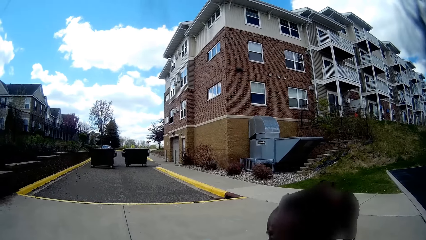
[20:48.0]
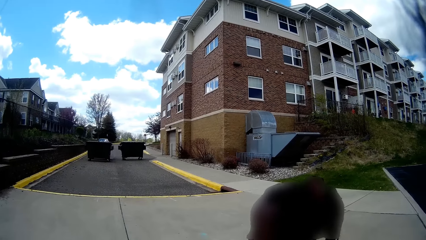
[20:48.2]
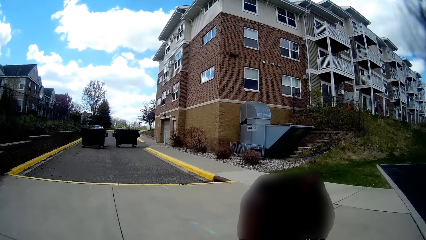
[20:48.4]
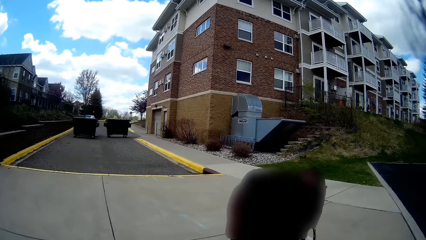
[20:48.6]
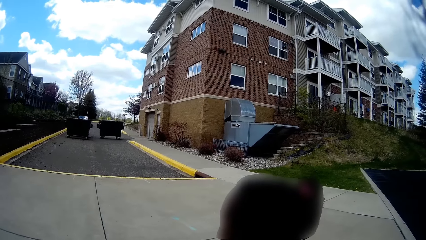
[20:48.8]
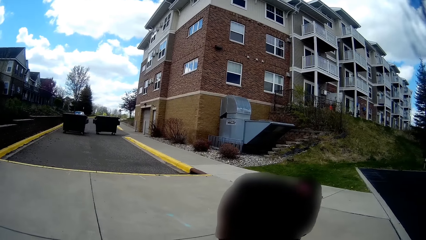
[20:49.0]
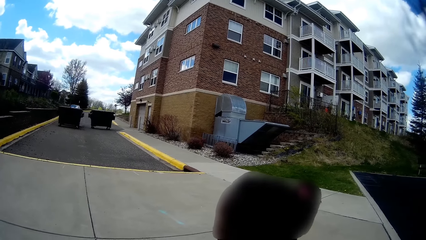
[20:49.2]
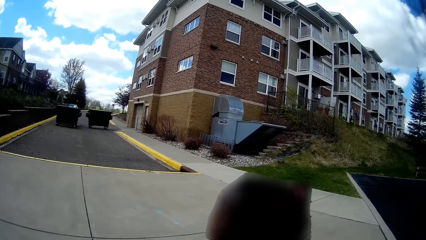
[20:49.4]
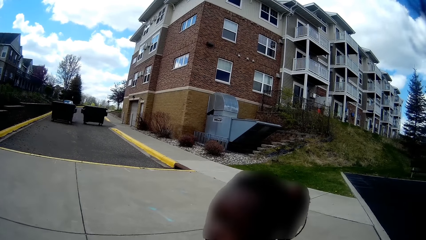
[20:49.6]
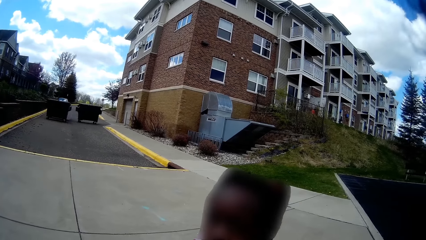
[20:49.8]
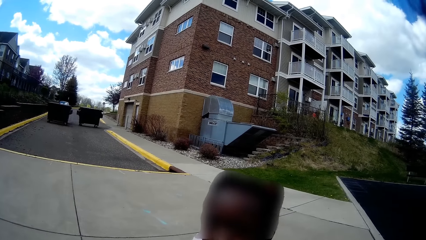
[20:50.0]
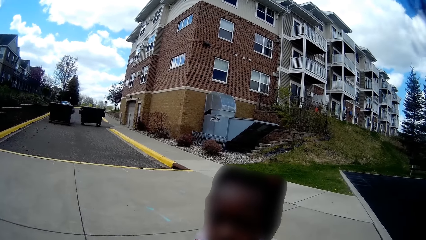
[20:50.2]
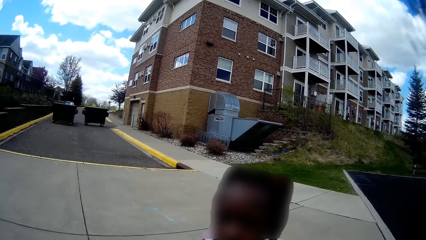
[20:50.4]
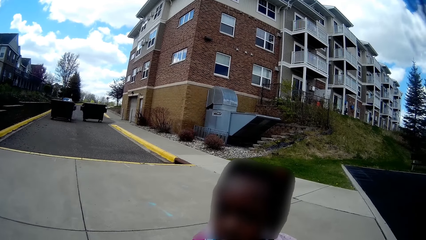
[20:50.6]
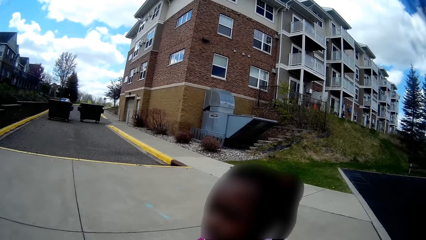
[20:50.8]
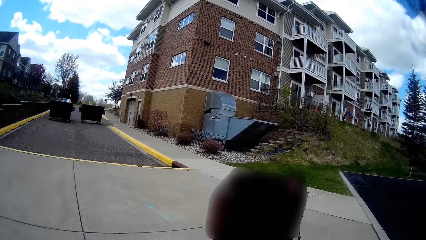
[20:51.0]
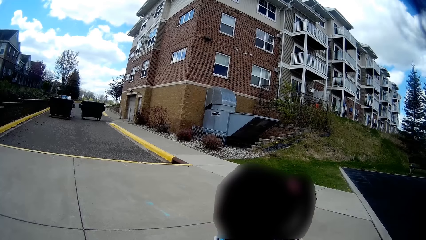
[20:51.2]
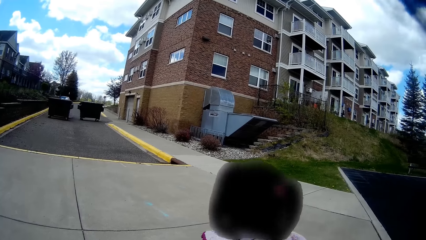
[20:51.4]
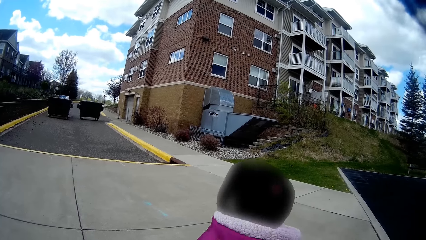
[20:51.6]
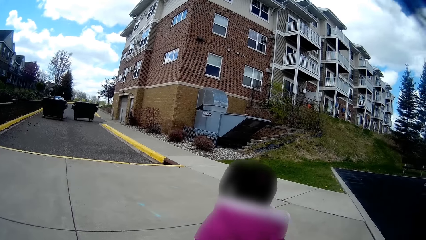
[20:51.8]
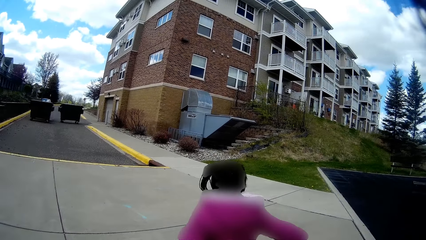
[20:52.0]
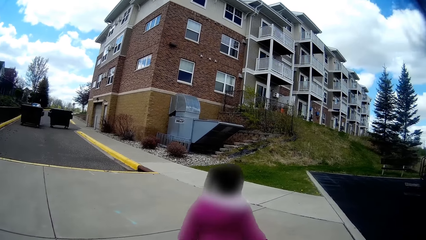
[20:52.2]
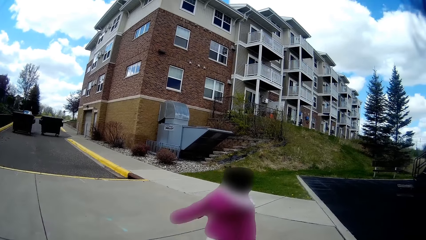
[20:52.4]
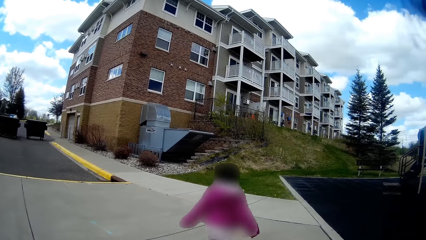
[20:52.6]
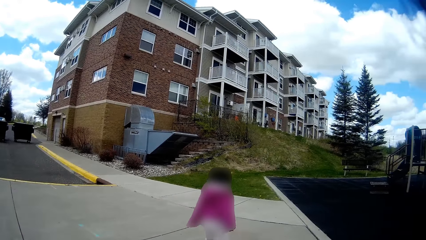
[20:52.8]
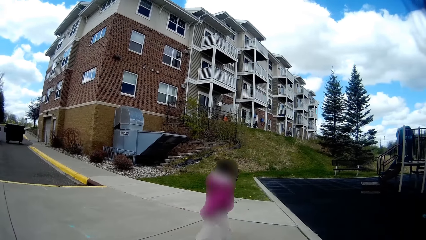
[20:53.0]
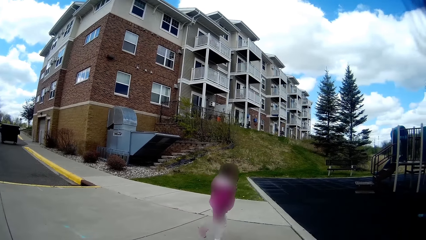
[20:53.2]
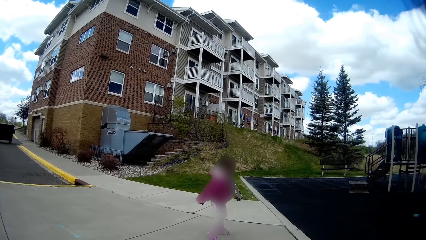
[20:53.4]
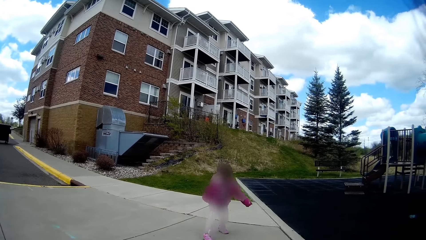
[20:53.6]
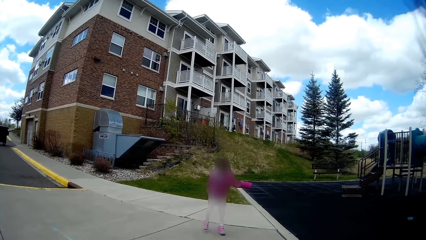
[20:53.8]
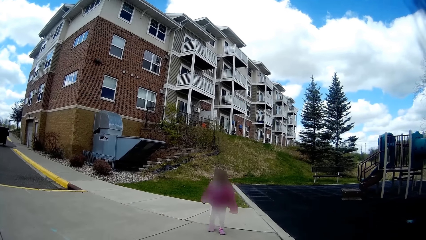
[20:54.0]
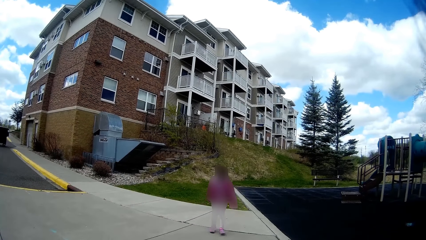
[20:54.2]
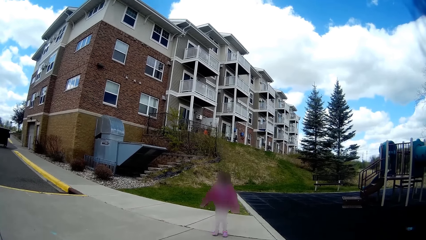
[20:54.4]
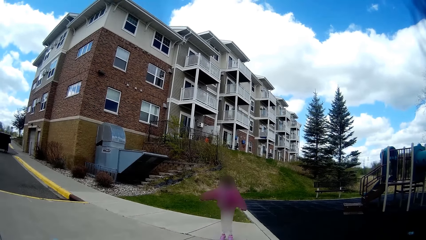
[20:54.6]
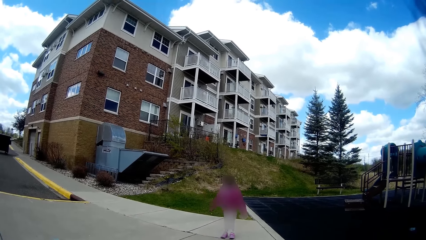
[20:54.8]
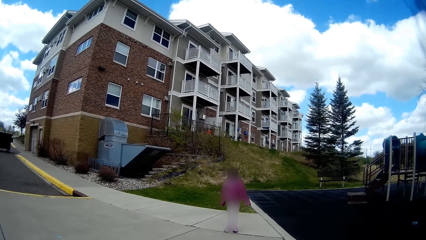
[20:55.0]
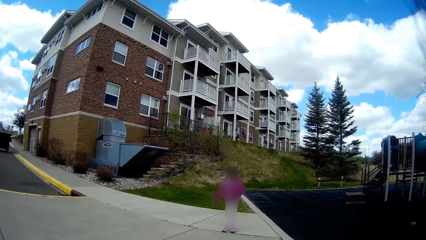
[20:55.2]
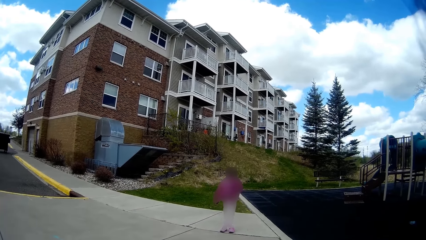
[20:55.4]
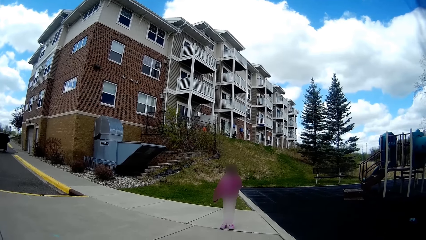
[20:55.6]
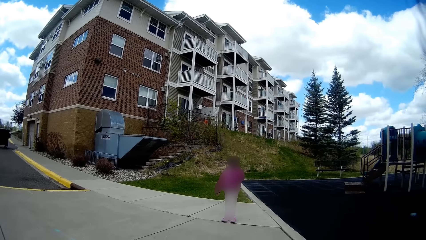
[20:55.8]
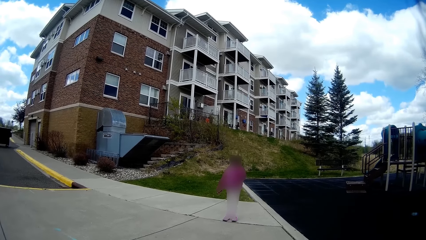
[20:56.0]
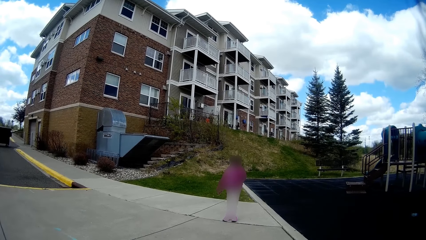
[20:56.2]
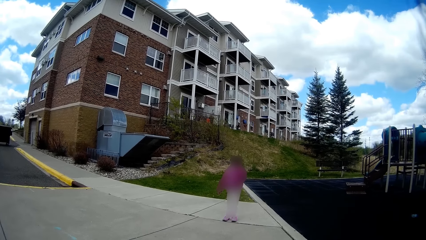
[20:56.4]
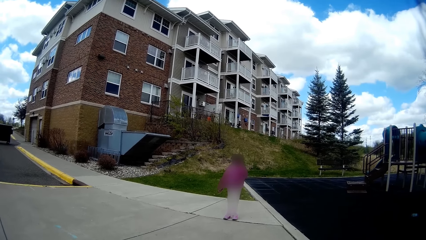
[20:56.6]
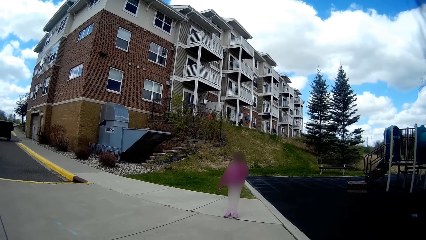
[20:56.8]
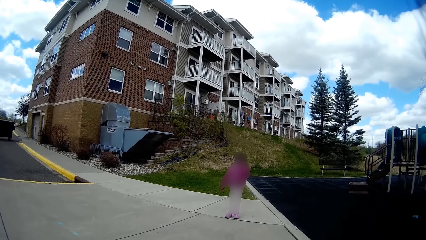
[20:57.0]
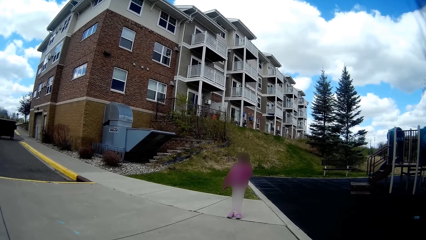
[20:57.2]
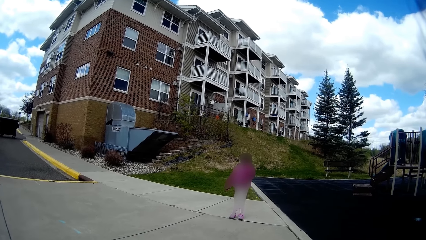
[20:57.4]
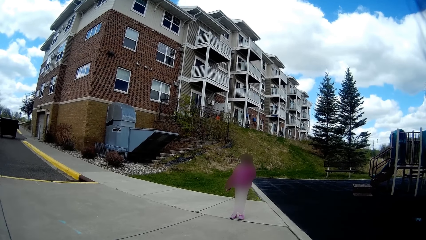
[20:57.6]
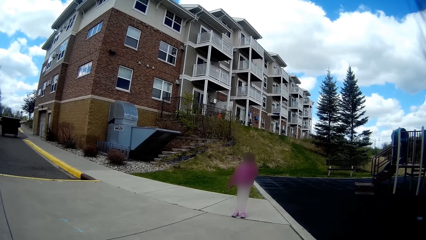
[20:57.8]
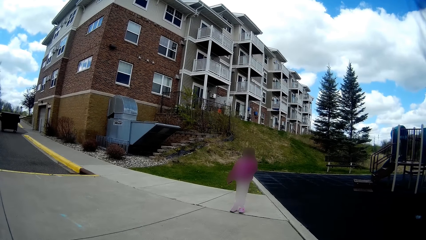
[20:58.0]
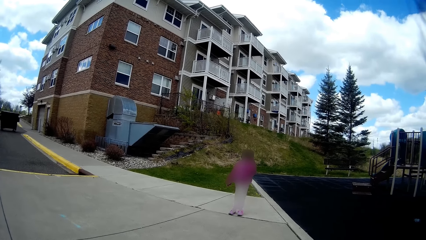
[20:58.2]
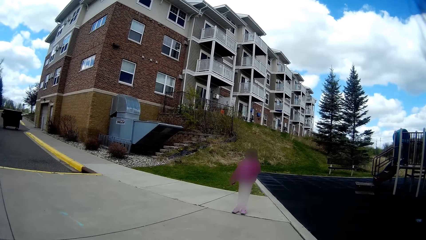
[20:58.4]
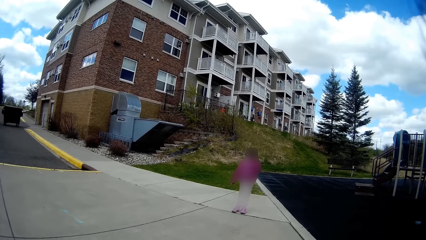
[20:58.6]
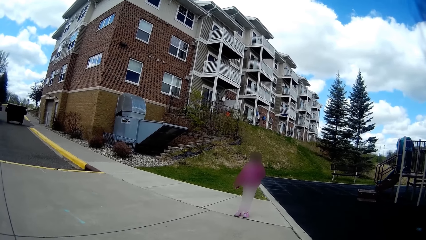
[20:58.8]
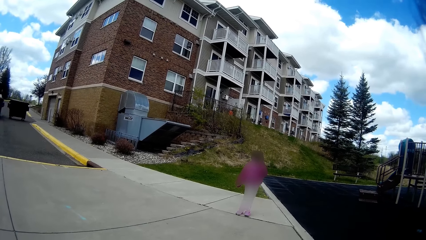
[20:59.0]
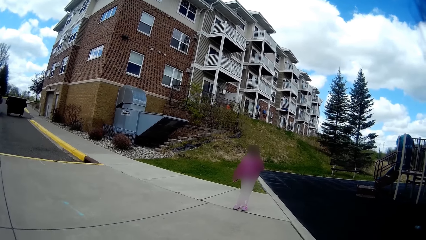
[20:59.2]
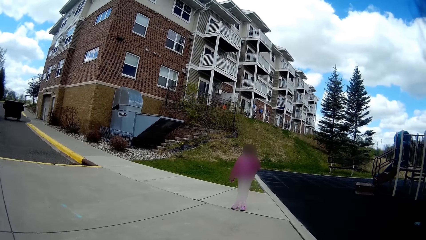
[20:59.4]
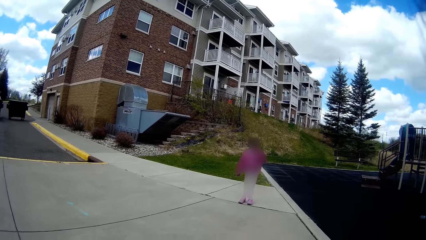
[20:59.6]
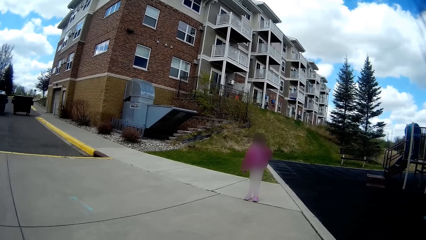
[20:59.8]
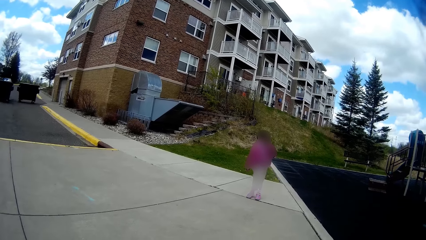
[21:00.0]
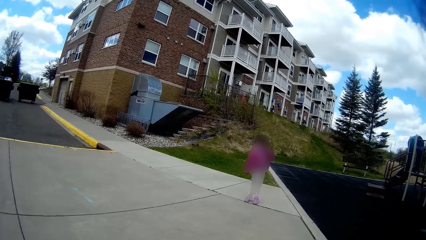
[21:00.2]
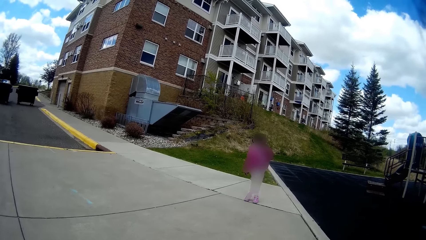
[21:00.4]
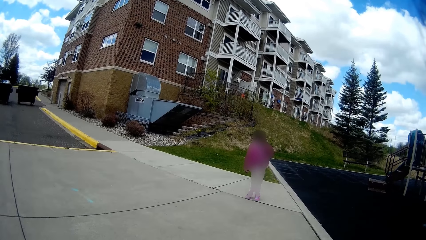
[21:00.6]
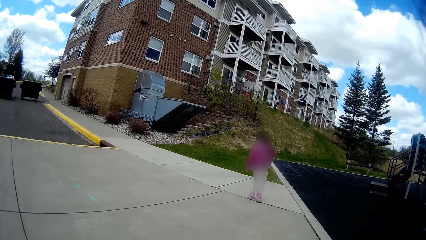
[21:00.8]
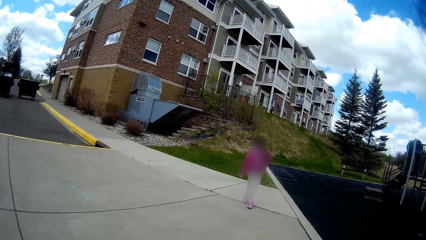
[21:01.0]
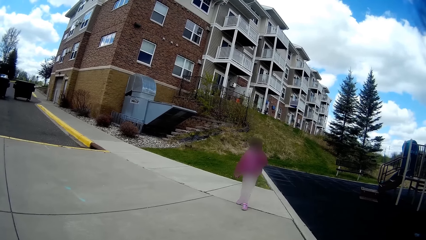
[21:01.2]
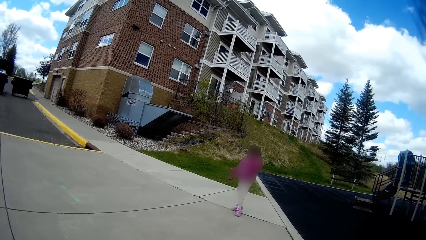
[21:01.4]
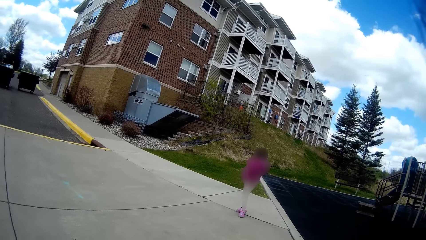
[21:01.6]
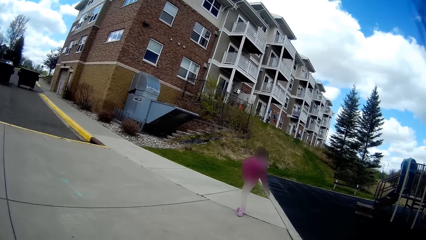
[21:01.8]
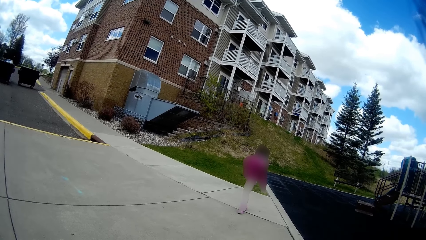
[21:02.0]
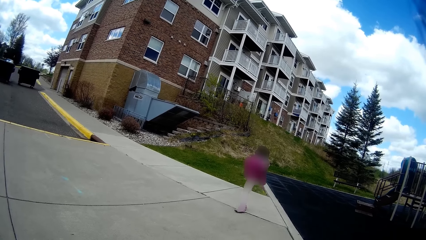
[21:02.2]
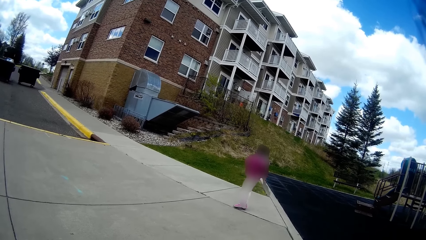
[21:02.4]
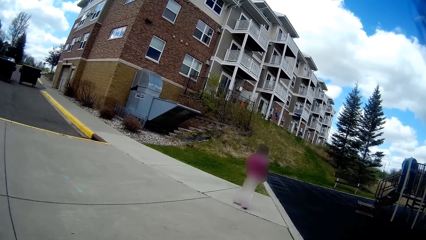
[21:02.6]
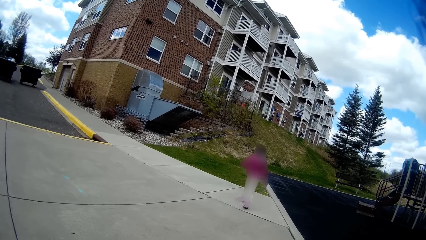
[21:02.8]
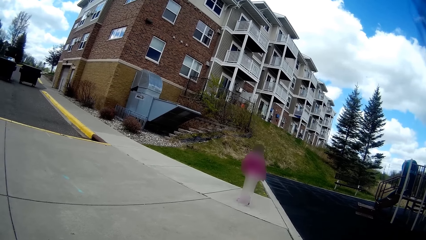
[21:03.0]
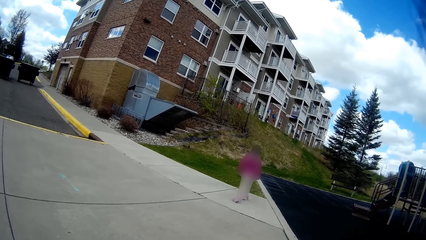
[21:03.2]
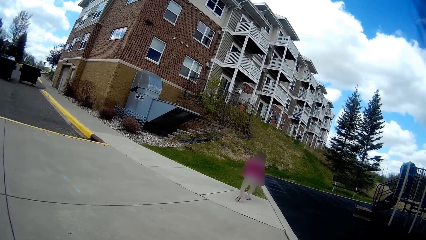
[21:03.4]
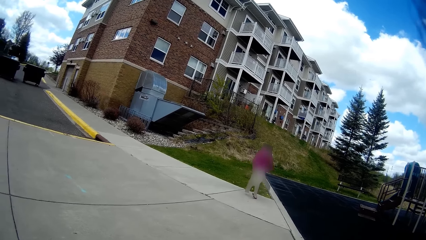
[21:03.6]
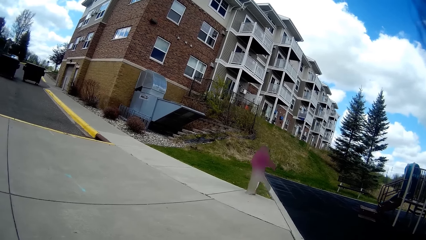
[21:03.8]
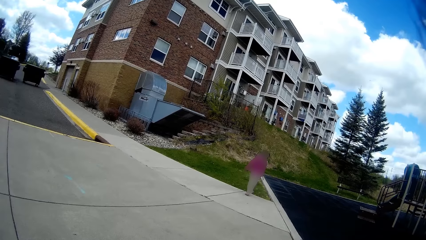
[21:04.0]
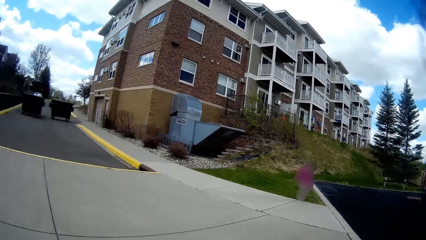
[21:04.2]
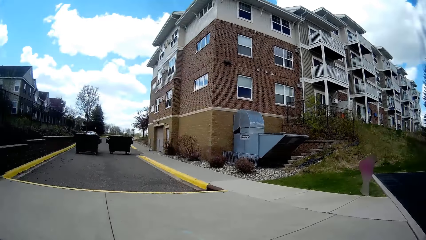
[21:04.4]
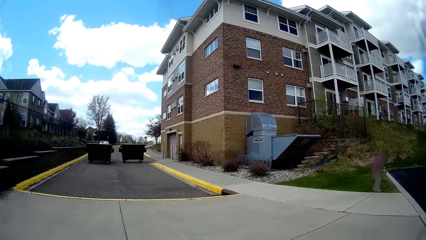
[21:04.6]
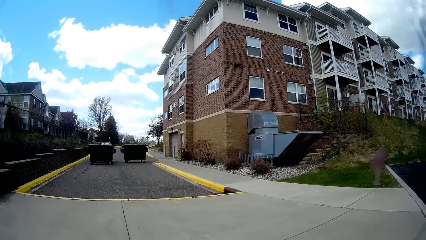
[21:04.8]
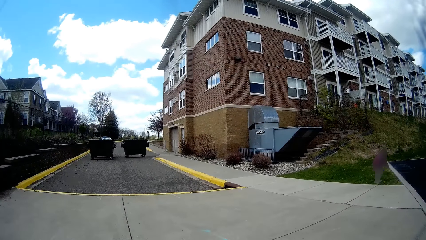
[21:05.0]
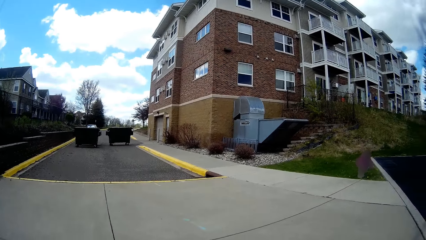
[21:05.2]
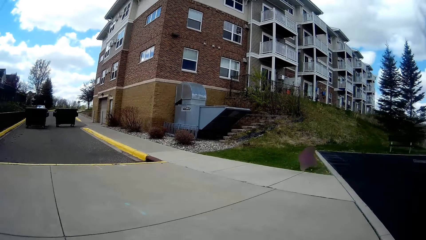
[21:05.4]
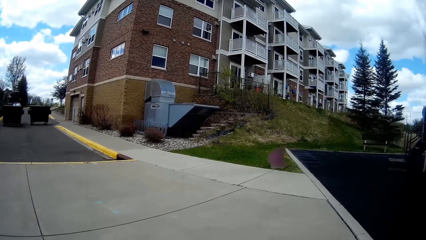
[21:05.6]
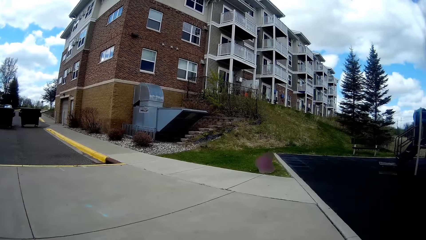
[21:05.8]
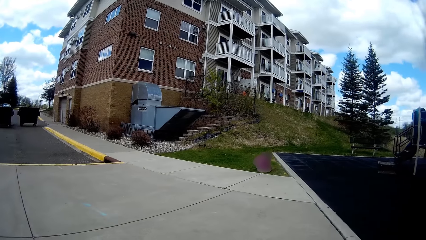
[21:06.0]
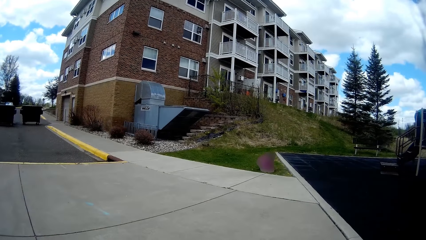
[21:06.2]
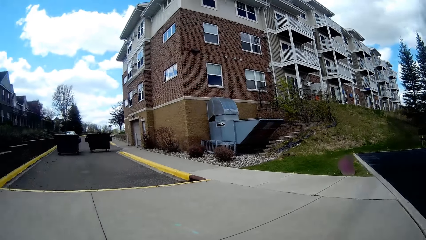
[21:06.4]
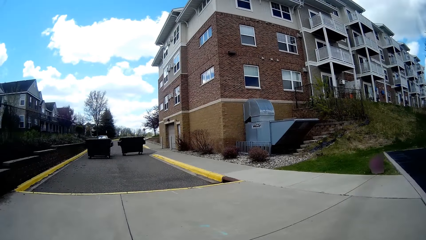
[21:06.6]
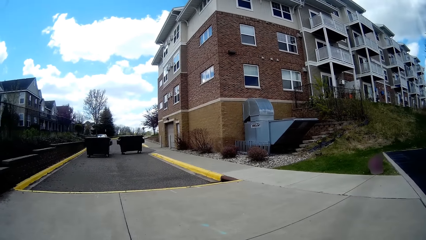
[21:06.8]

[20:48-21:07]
The camera wearer converses with a man along the pitch. The girl runs toward the walkway and moves to a lawn.
